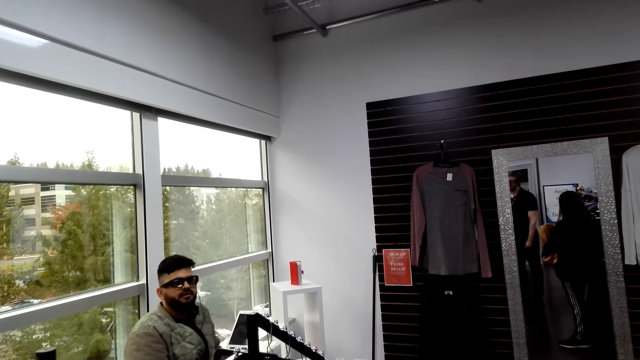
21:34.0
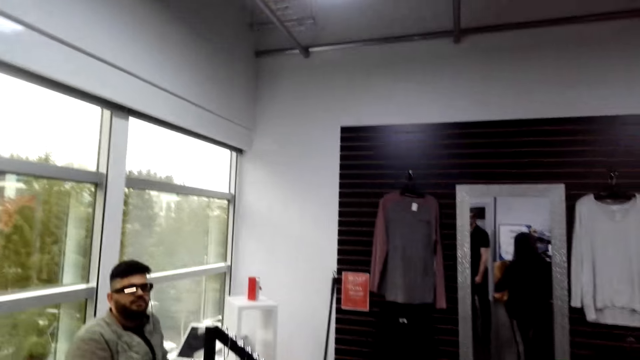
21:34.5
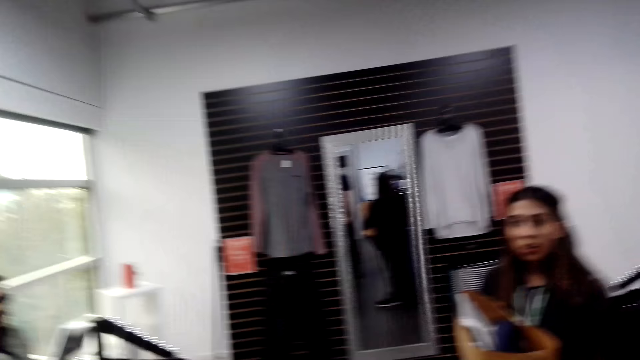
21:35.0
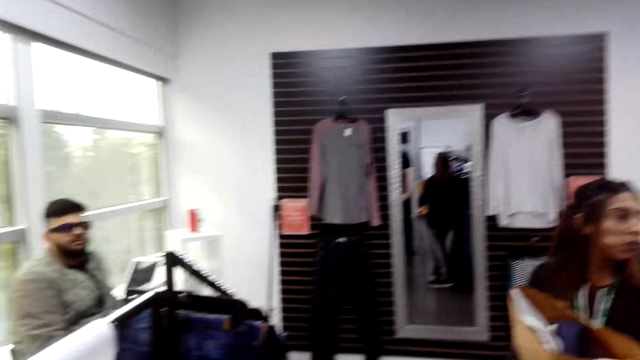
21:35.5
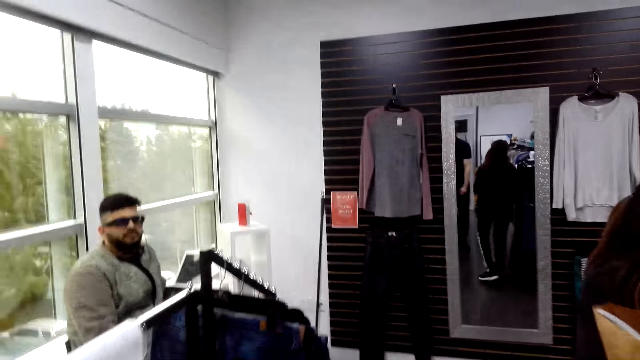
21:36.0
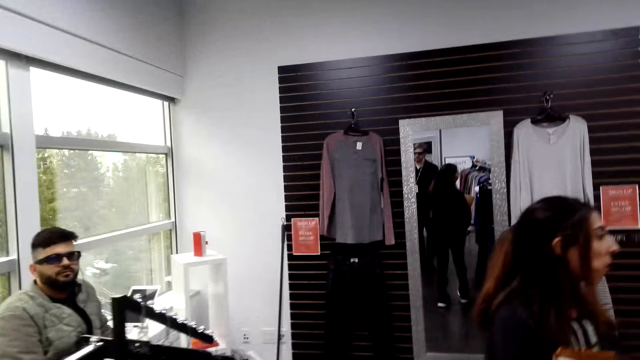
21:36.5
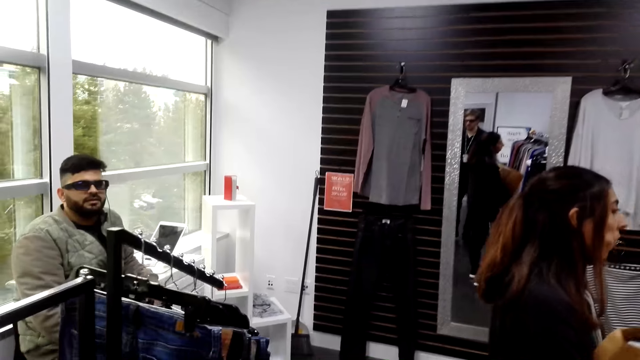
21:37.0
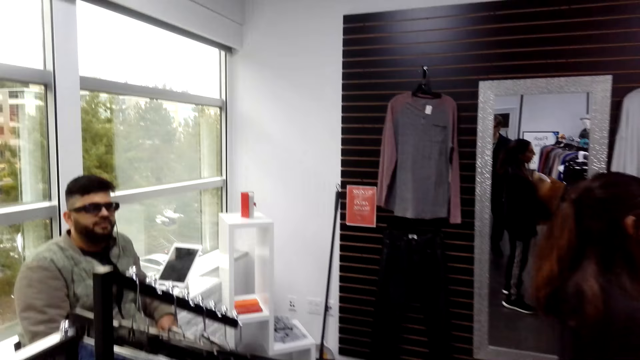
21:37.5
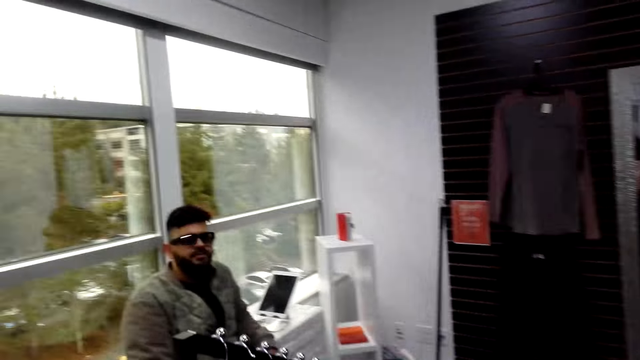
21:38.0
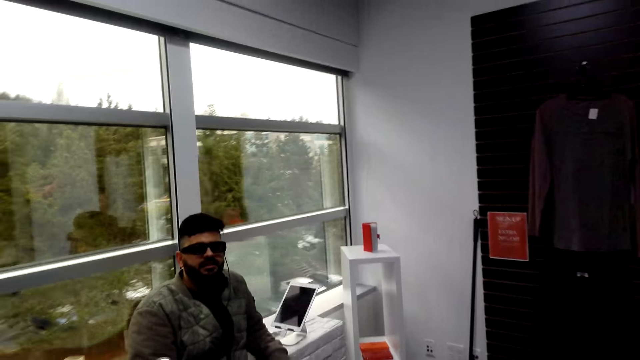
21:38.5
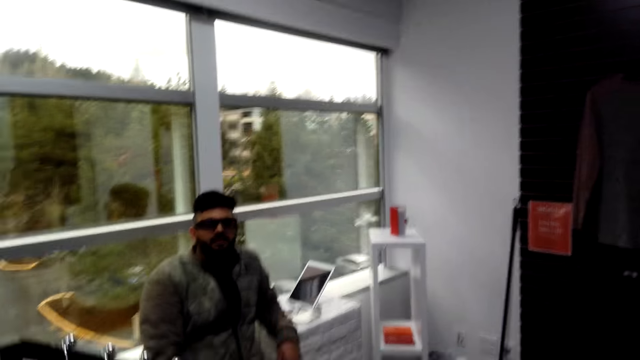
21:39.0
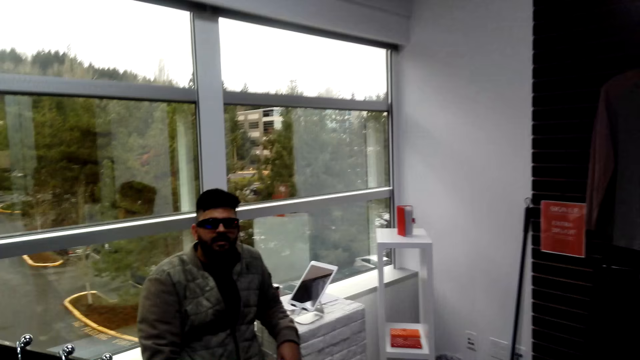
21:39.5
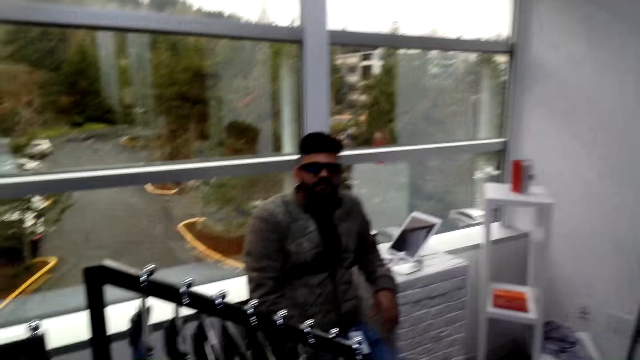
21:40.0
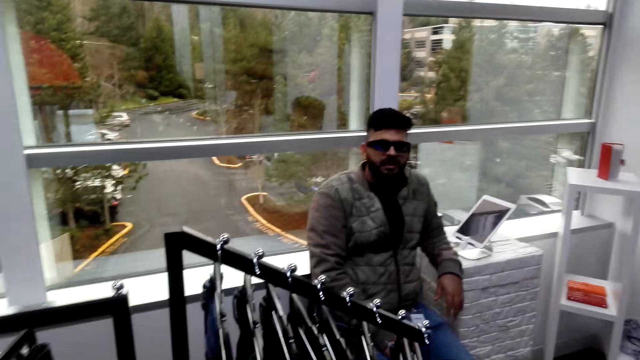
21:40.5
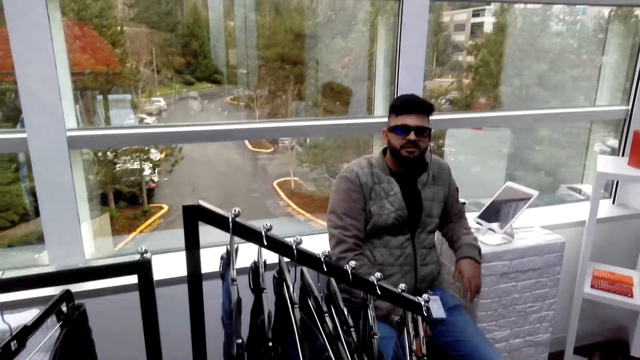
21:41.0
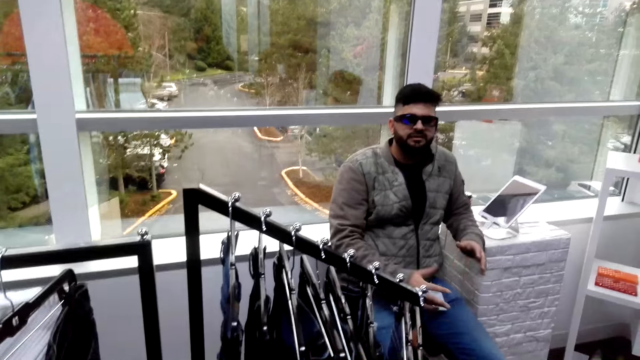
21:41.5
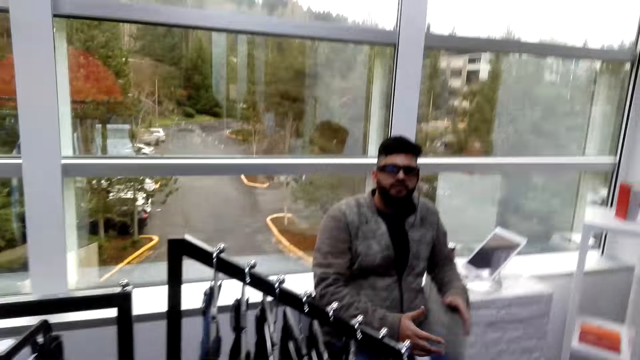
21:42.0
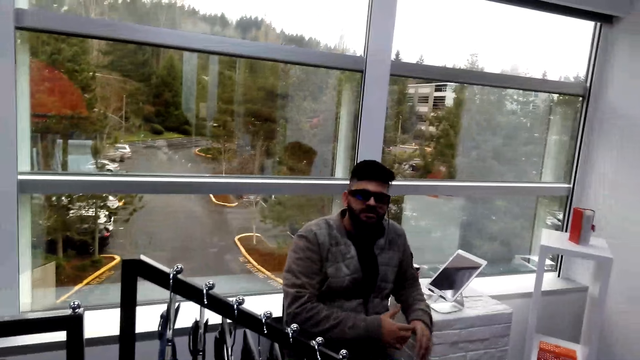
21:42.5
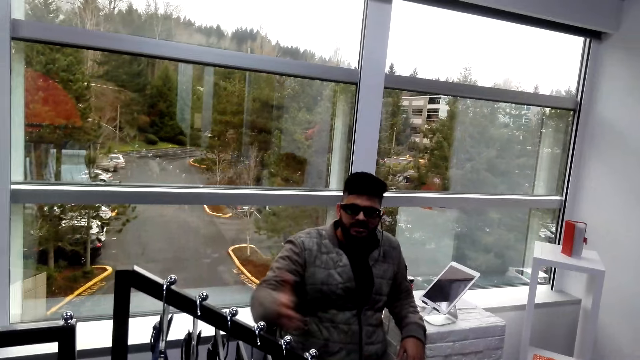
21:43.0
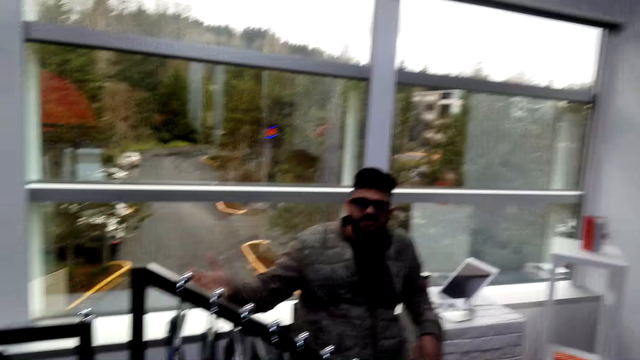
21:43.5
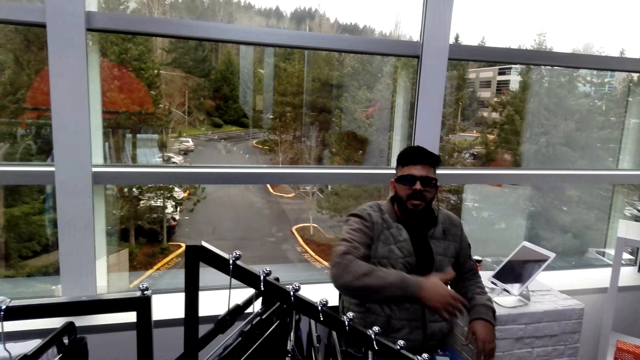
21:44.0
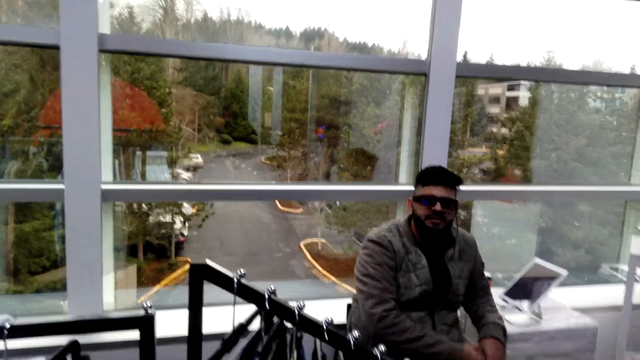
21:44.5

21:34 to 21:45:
A woman moves in the room. The camera wearer converses with a man in a boutique. The man moves his hands.

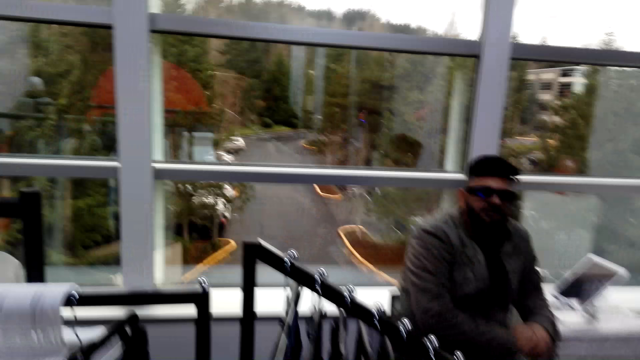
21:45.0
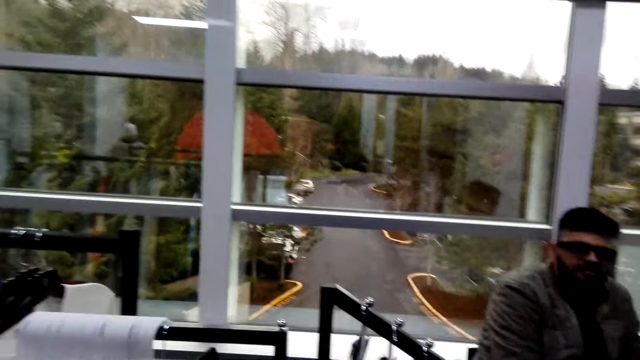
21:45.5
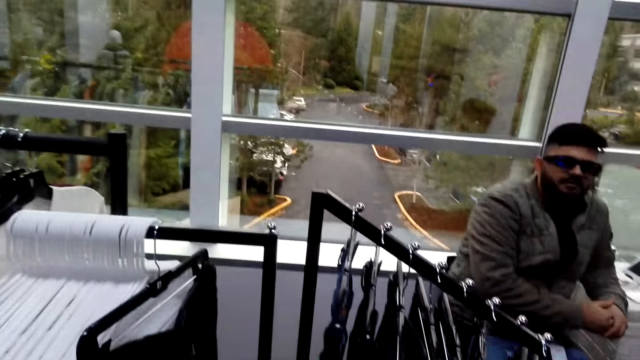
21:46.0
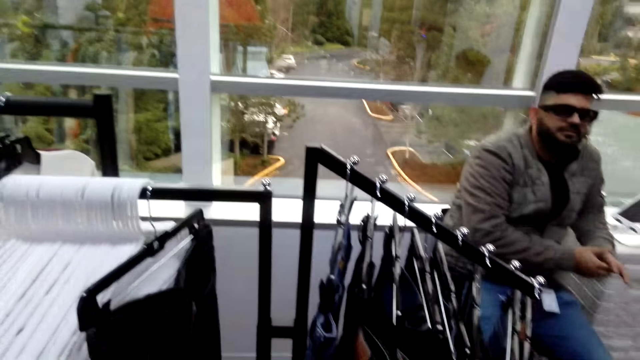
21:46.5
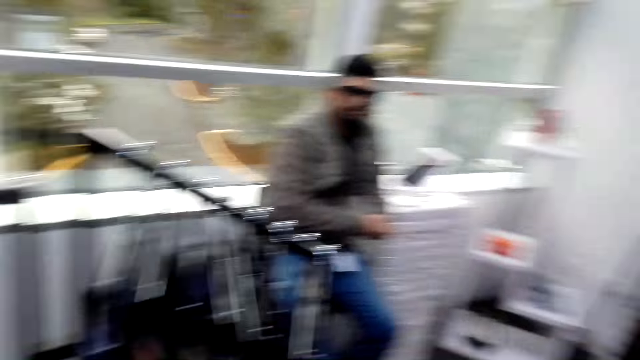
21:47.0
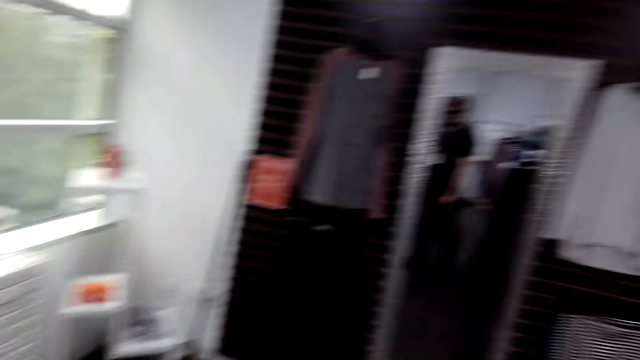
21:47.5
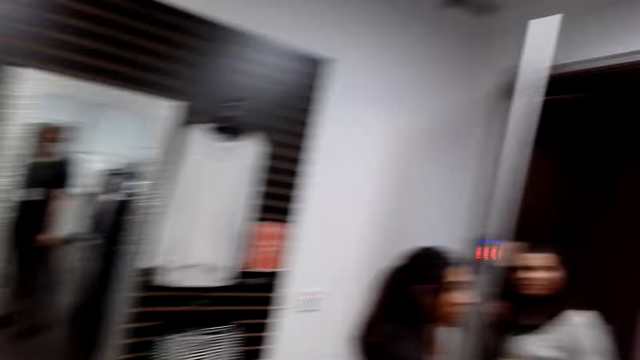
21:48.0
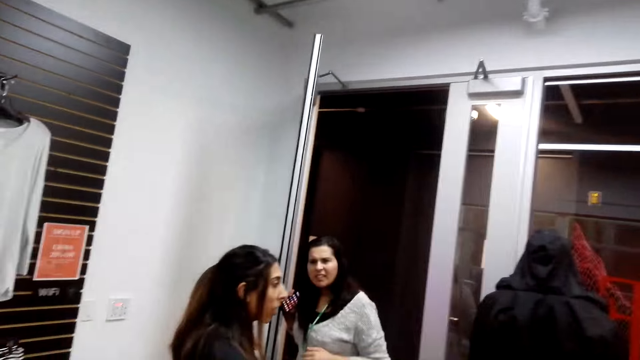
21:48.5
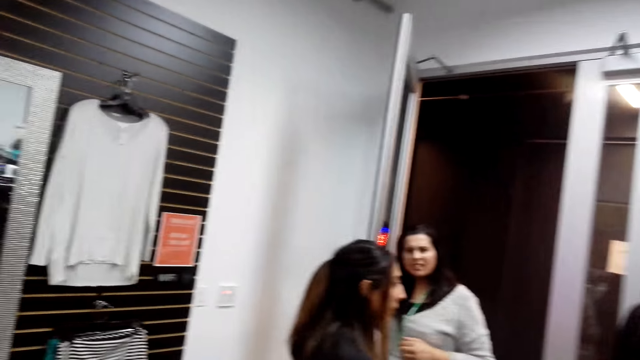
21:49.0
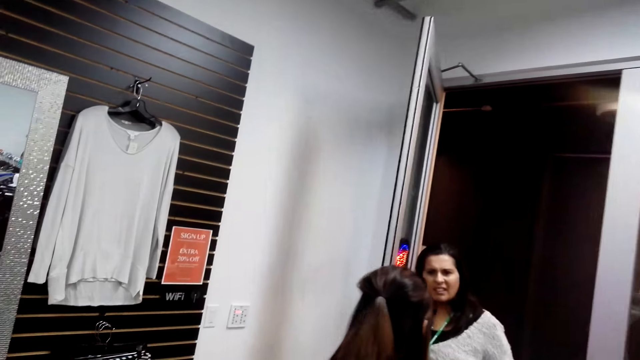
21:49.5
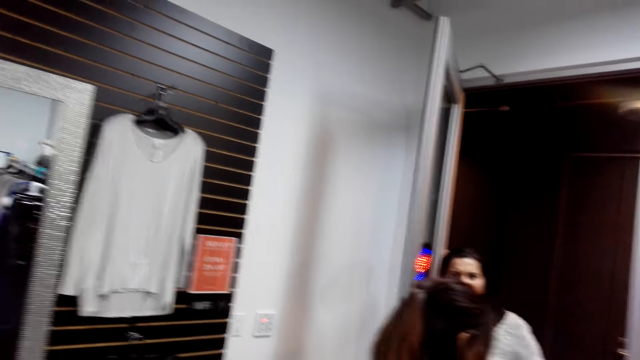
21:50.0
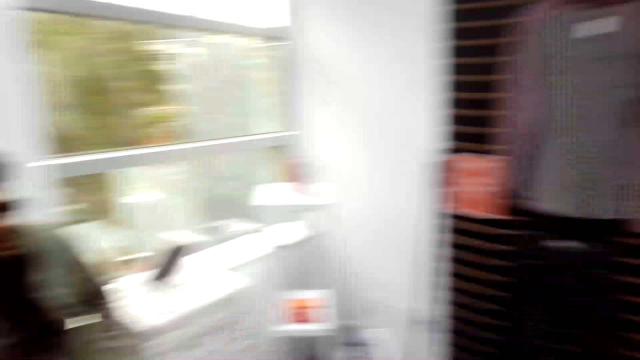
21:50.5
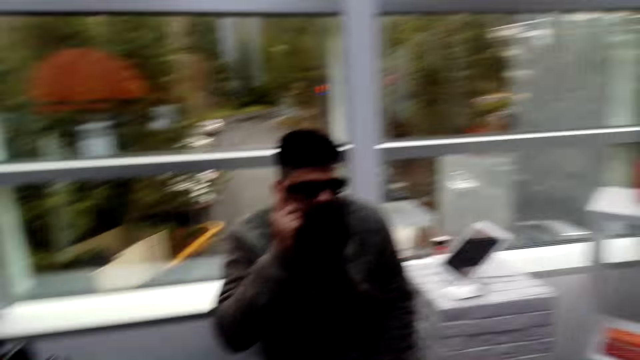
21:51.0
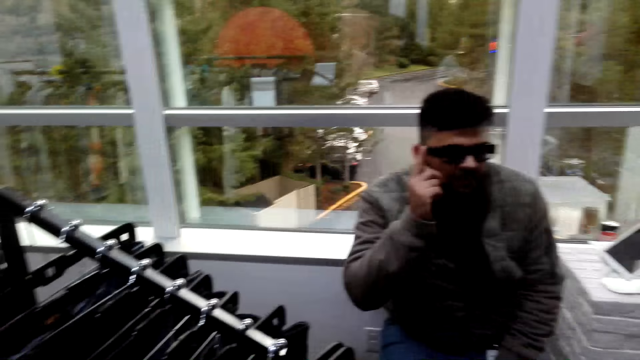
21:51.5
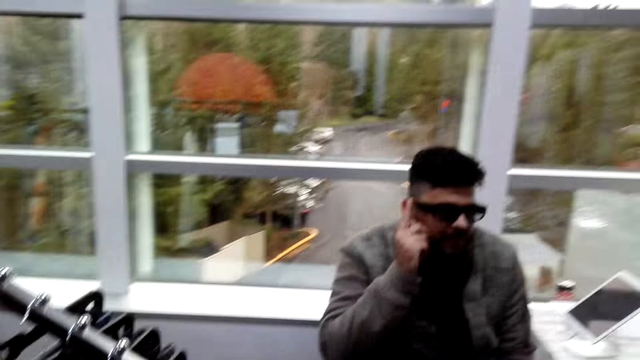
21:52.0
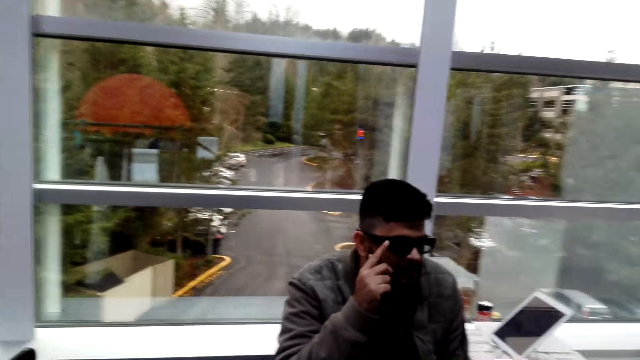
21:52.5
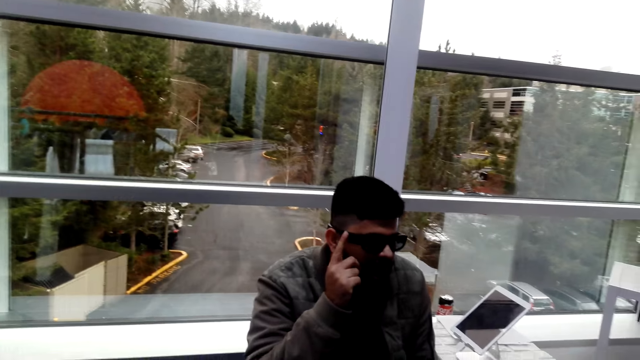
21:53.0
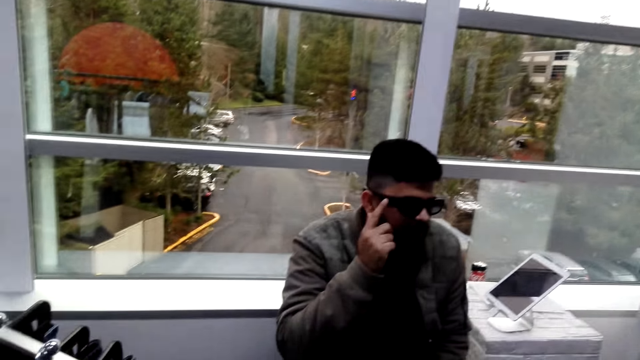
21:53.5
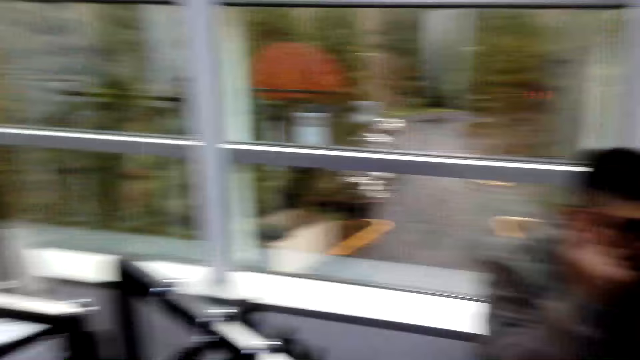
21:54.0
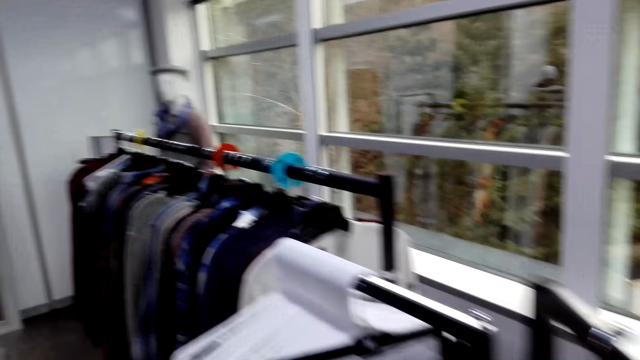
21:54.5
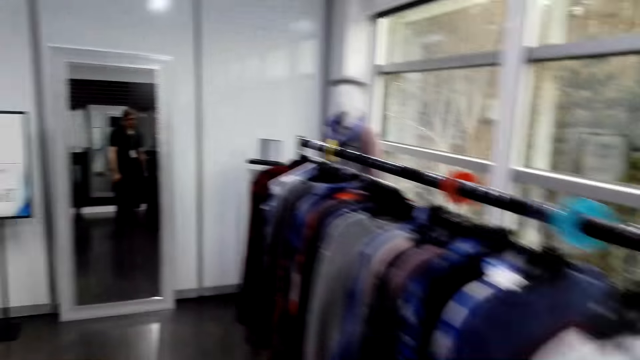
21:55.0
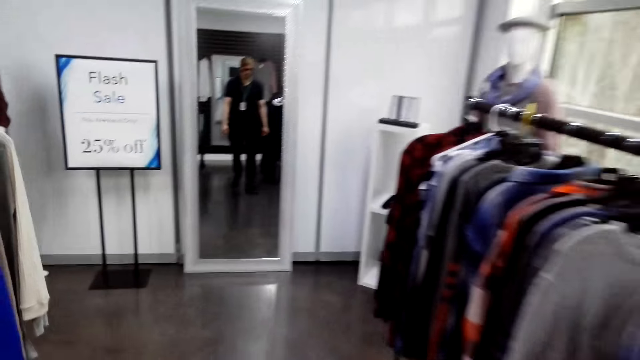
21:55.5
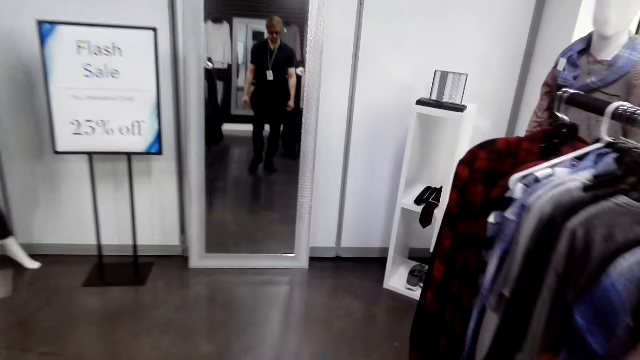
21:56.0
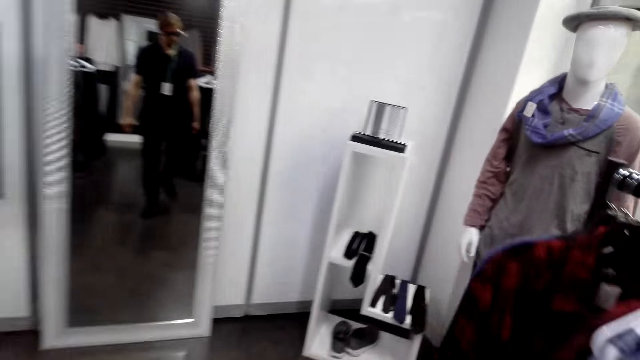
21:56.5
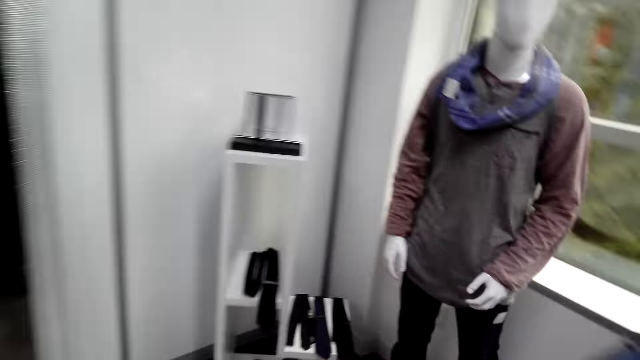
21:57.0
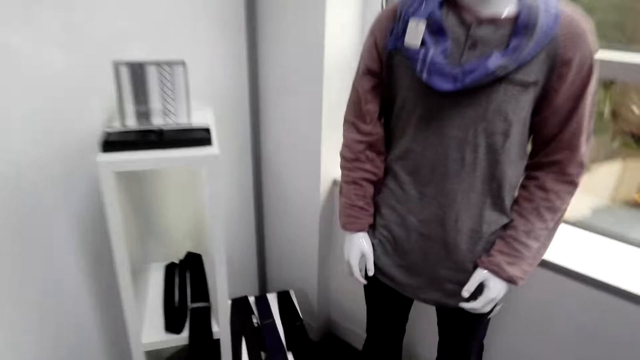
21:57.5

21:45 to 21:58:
The camera wearer converses with a man. A woman converses with another woman along the entrance of a boutique shop. The man touches his spectacles. The camera wearer converses with the first woman and the man in a boutique. They move in the room.
